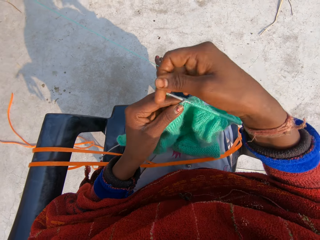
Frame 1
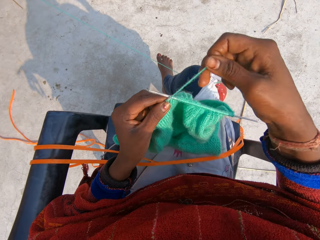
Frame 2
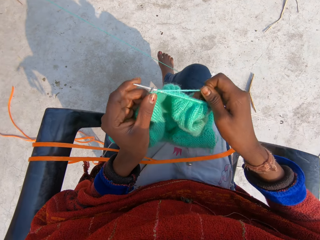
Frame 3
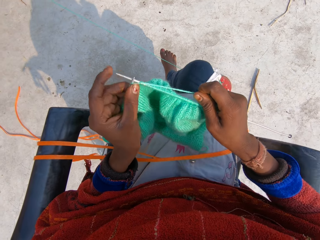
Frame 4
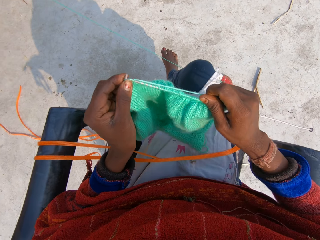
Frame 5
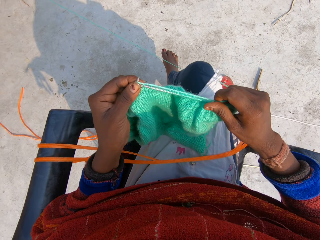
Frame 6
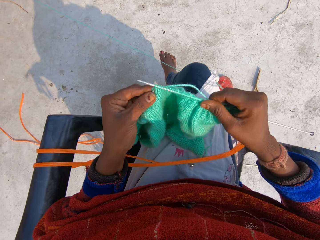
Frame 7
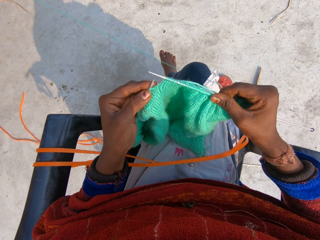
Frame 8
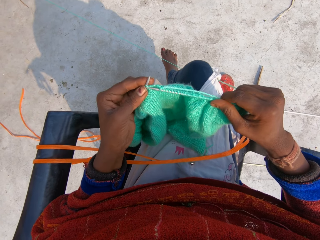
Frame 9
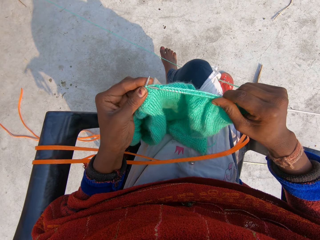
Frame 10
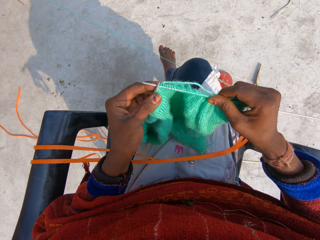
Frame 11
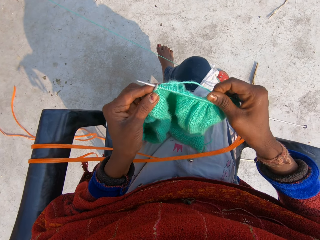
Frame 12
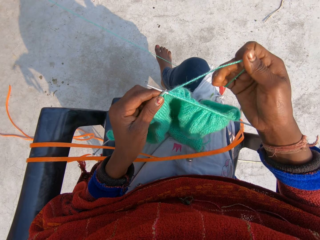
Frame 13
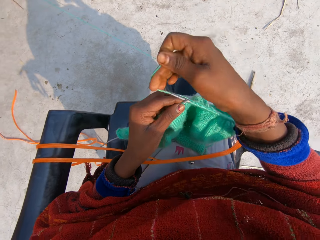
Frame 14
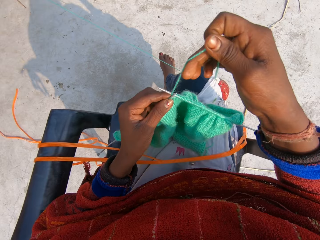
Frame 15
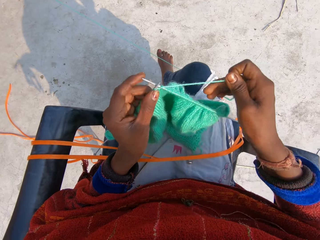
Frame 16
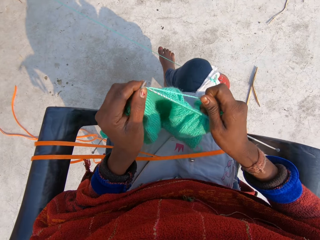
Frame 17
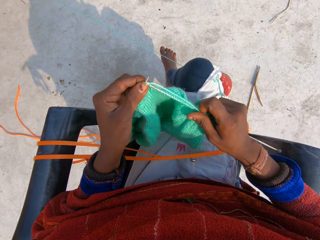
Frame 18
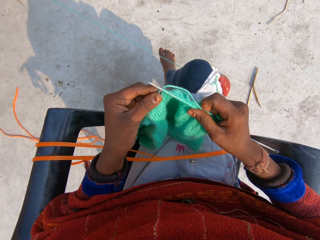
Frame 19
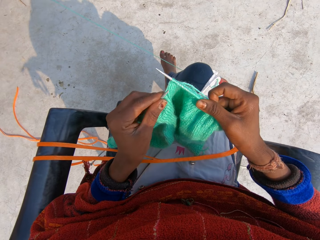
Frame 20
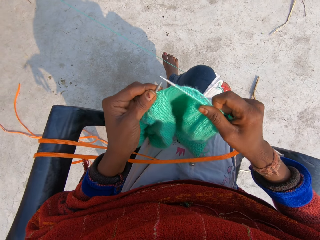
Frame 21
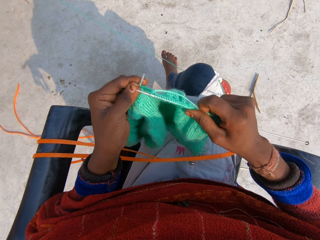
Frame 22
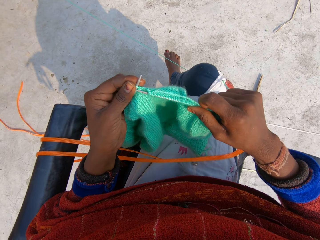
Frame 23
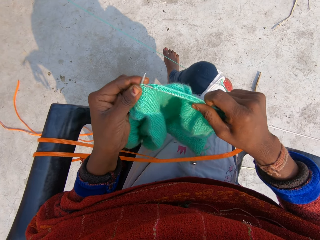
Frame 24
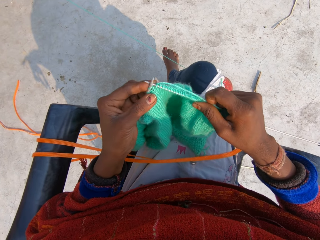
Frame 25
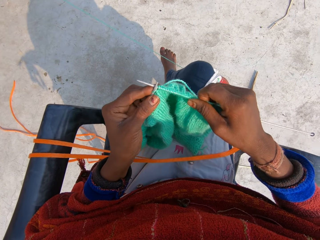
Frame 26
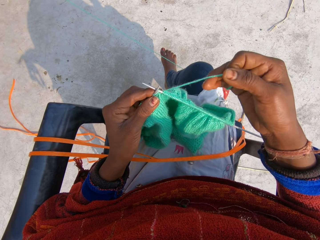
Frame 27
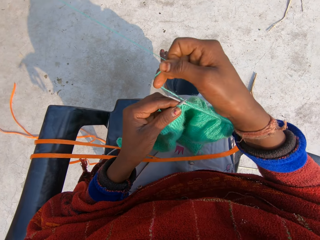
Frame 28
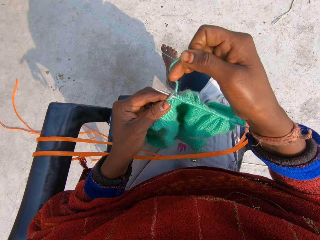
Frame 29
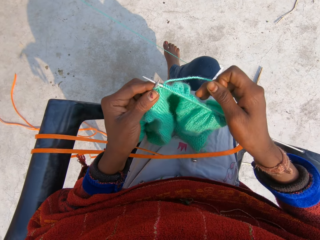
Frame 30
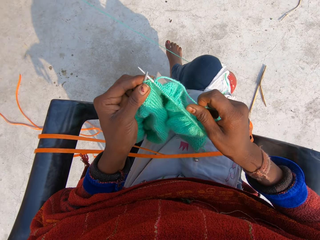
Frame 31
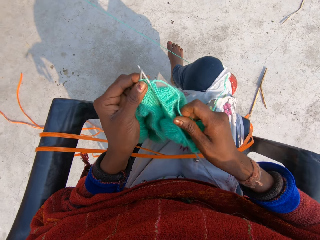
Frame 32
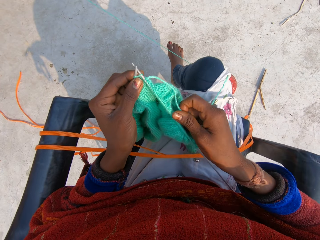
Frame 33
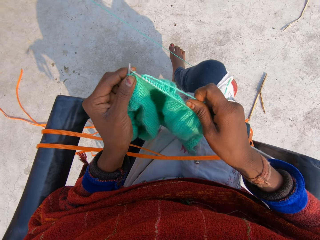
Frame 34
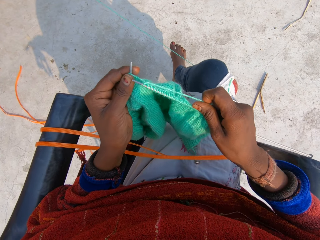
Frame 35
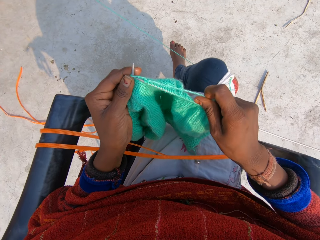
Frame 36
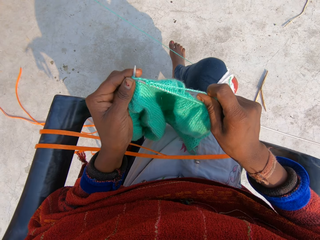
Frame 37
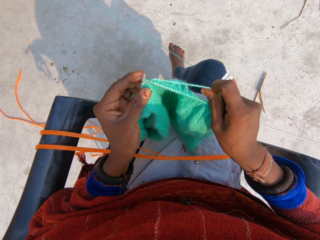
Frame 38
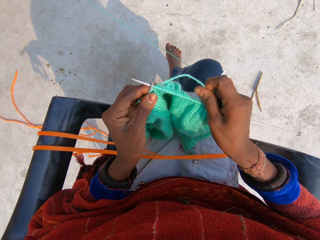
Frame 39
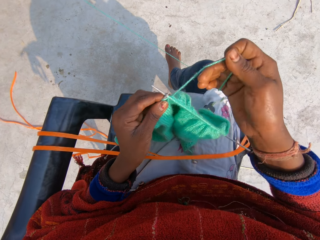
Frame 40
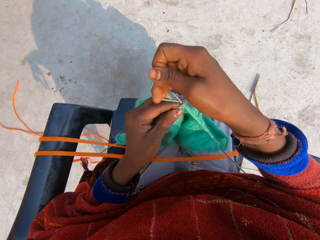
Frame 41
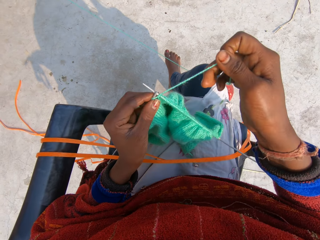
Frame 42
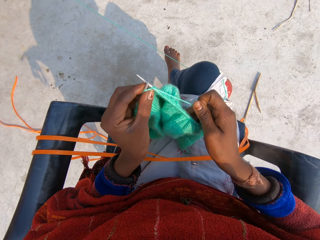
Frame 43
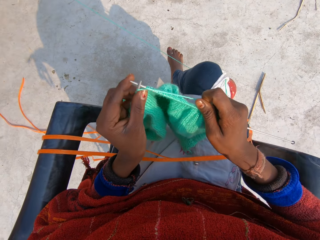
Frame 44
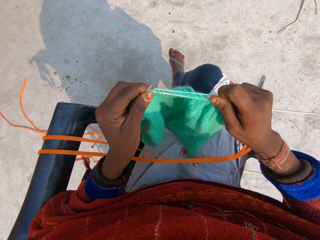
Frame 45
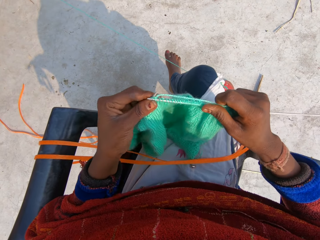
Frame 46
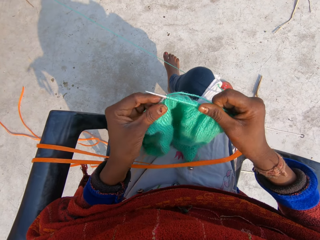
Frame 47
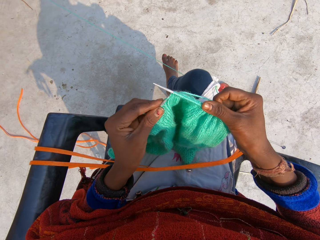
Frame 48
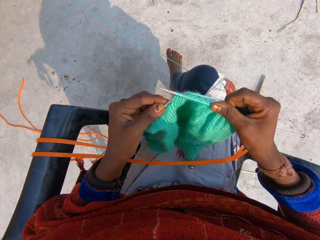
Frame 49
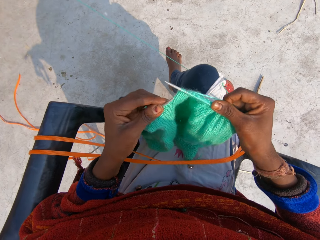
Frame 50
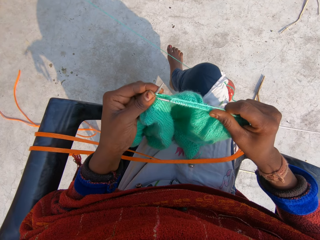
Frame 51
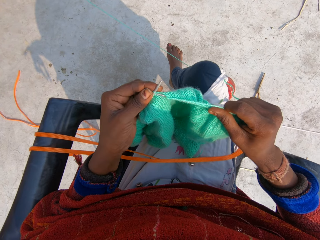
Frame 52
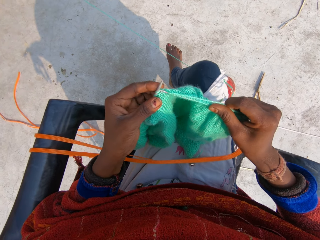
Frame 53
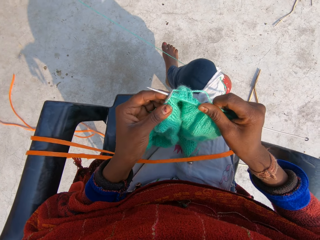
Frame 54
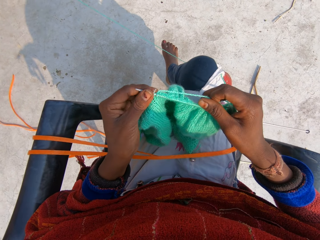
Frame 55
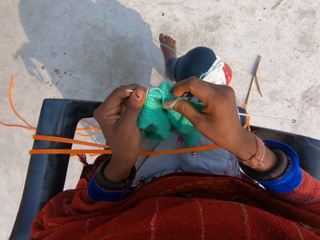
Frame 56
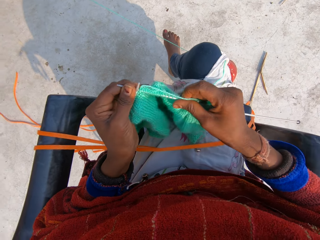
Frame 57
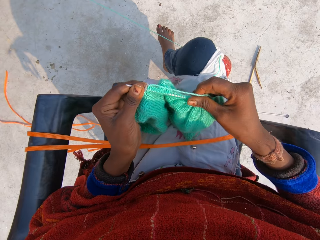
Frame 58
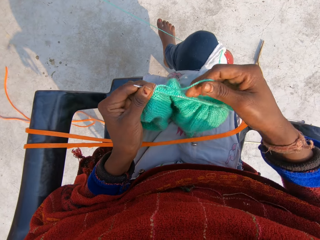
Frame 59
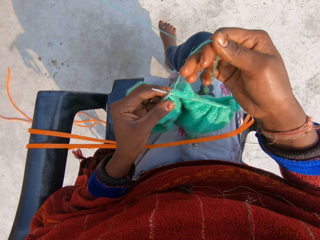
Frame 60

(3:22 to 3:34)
The camera wearer holds the sweater. They roll the thread around the crochet. They sew the sweater. They roll the thread around the crochet. They sew the sweater. They roll the thread around the crochet. They sew the sweater. They roll the thread around the crochet. They sew the sweater.

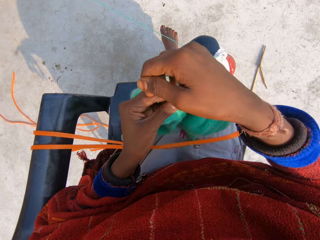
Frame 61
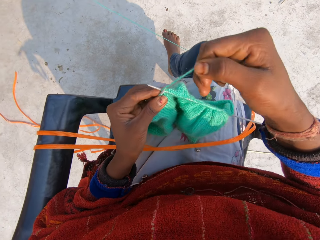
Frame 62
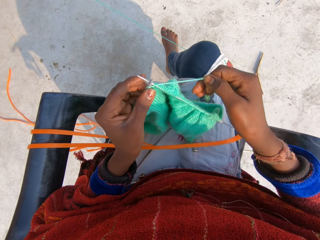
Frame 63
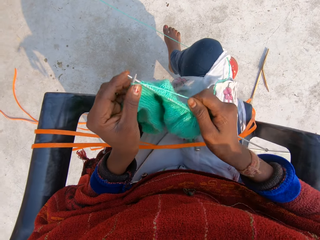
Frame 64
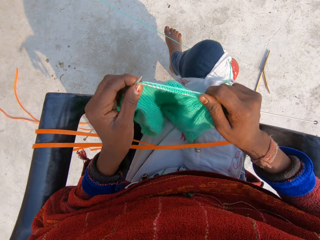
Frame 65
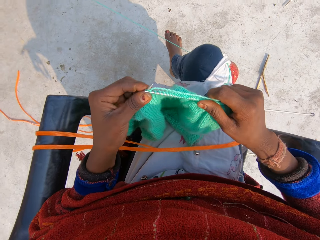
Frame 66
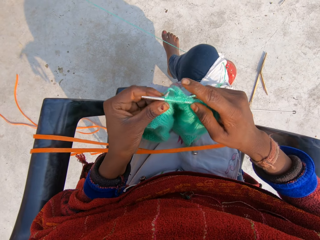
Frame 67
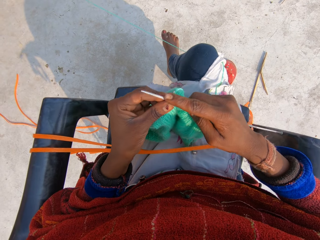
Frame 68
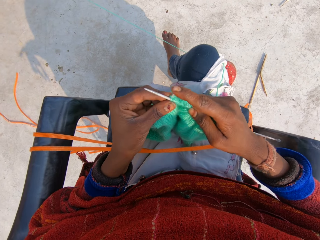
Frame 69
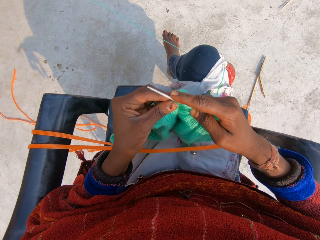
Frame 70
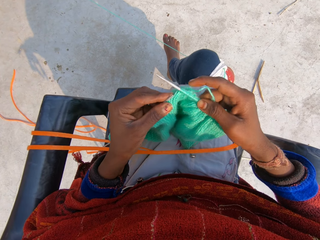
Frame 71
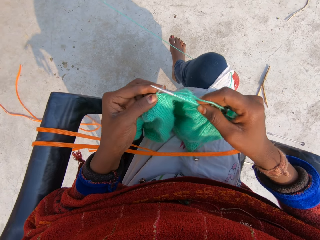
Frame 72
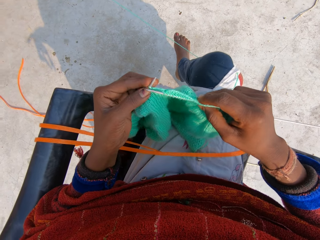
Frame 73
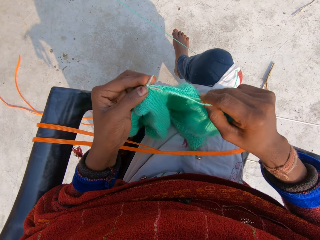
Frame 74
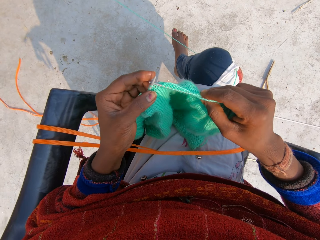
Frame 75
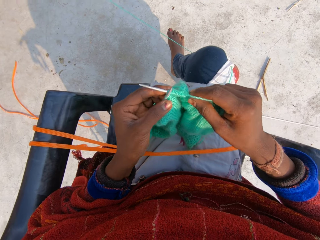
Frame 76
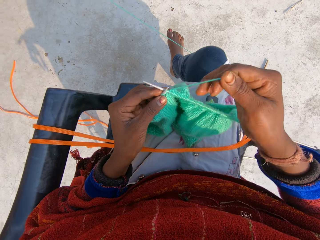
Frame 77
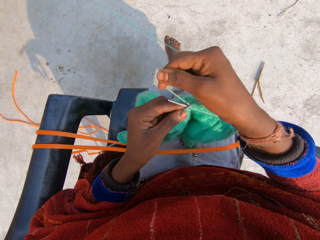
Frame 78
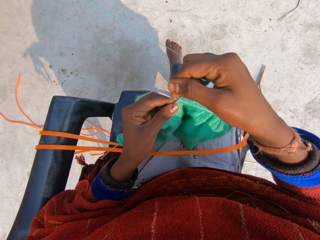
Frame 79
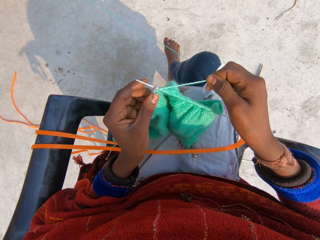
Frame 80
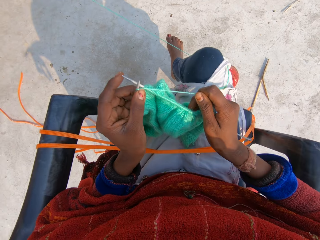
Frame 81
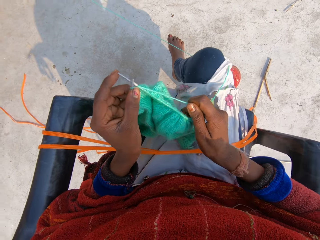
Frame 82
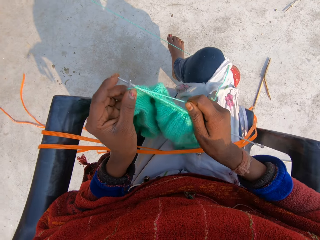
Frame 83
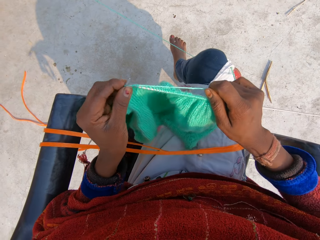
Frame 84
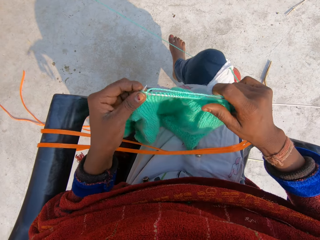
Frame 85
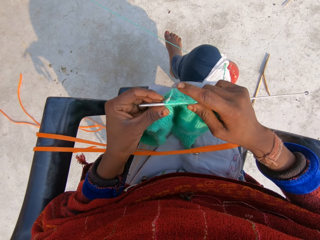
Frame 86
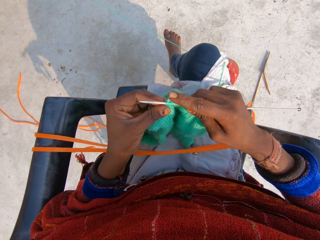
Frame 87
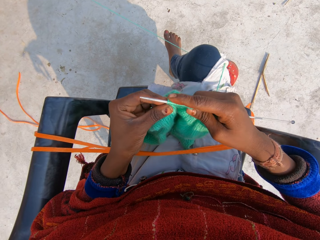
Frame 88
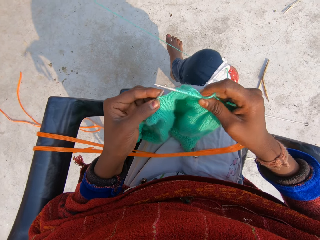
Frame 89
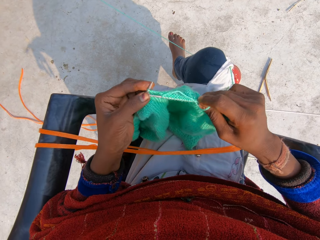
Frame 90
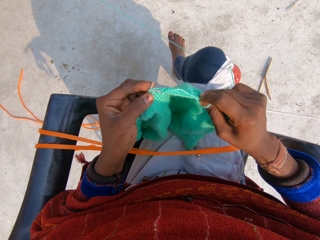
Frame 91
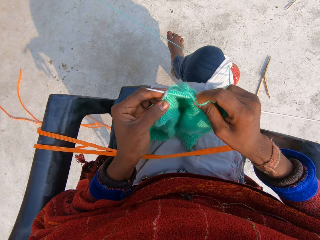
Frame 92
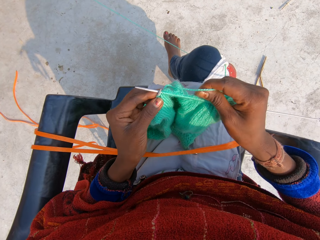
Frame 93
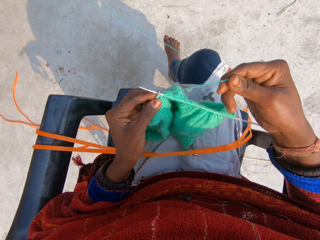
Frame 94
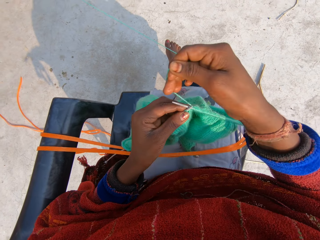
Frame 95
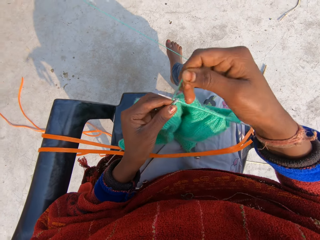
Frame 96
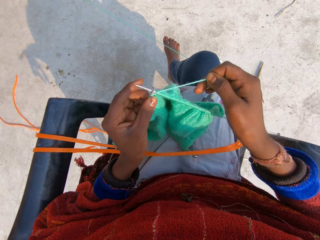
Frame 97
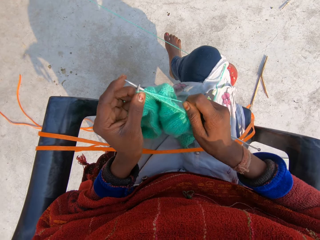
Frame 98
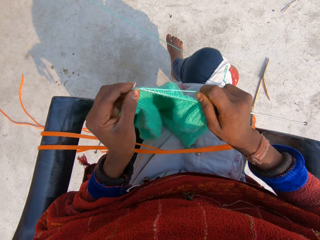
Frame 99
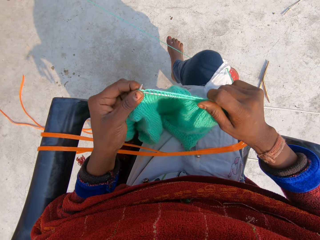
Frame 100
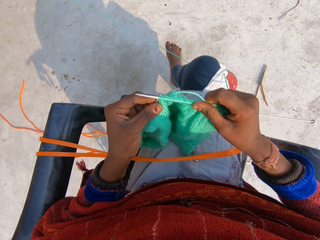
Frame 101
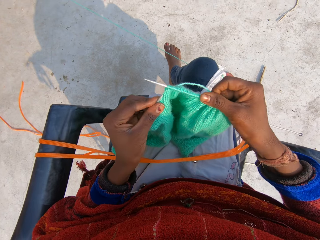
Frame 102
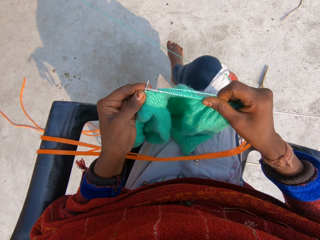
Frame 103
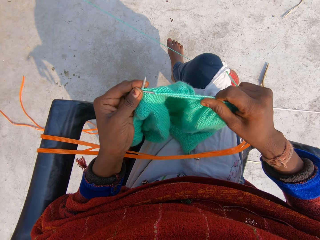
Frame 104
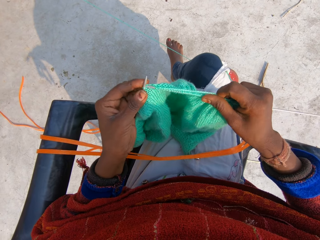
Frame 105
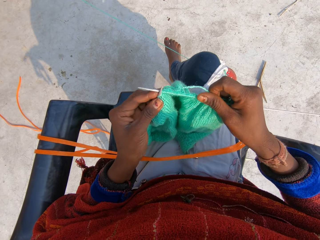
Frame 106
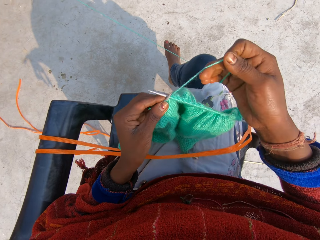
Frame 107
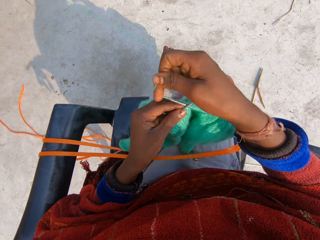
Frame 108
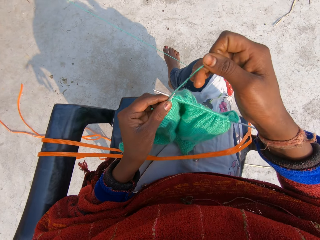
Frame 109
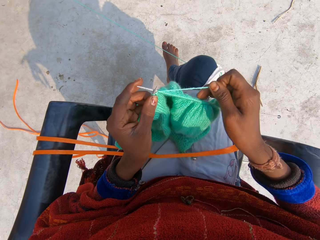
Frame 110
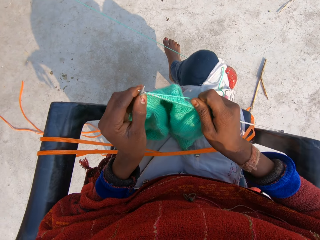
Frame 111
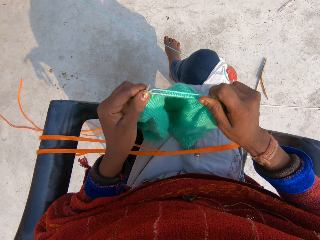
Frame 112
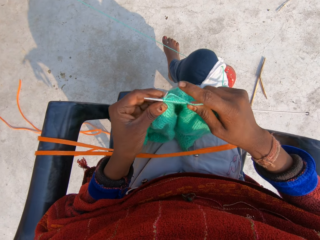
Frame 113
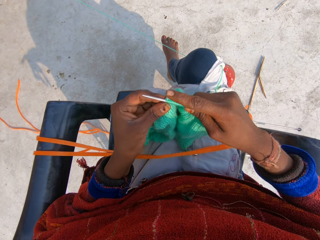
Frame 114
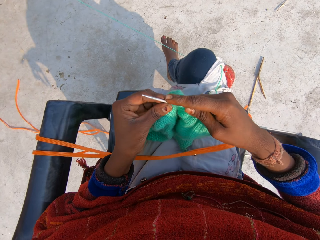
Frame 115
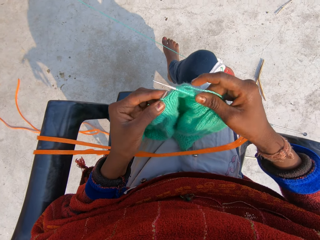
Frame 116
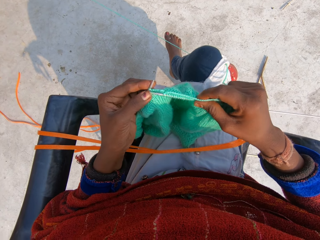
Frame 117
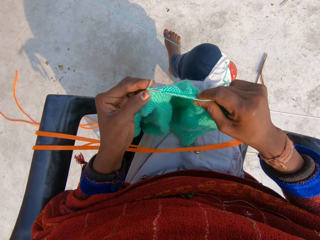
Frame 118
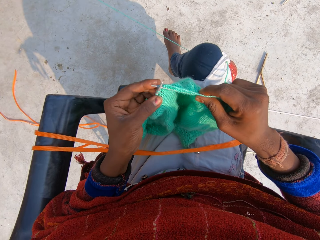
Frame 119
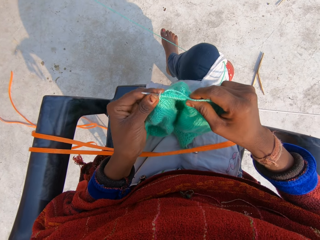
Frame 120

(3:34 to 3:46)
The camera wearer rolls the thread around the crochet. They sew the sweater. They continue to knit blue material. They roll the thread around the crochet. They sew the sweater. They roll the thread around the crochet. They sew the sweater. They roll the thread around the crochet. They sew the sweater.
